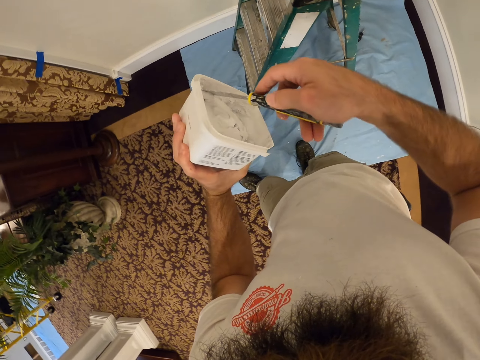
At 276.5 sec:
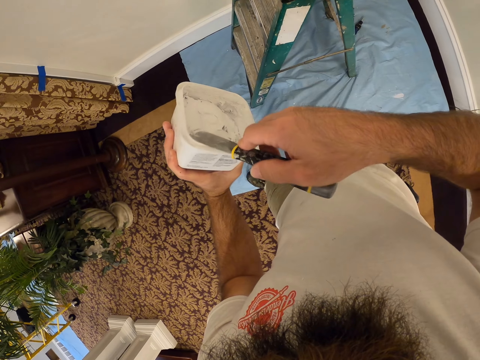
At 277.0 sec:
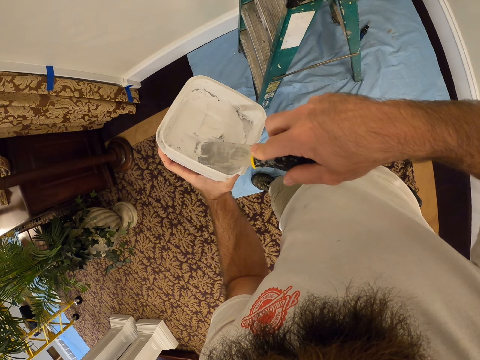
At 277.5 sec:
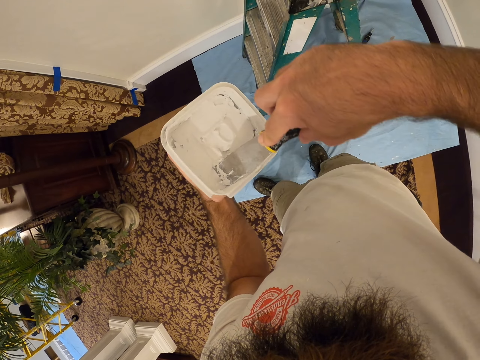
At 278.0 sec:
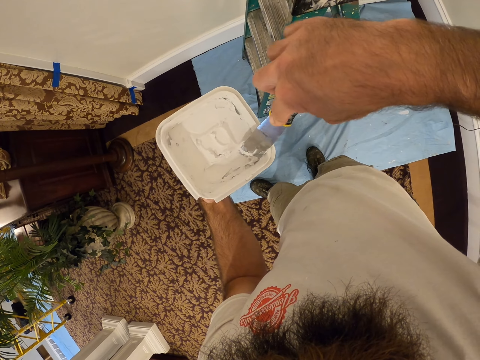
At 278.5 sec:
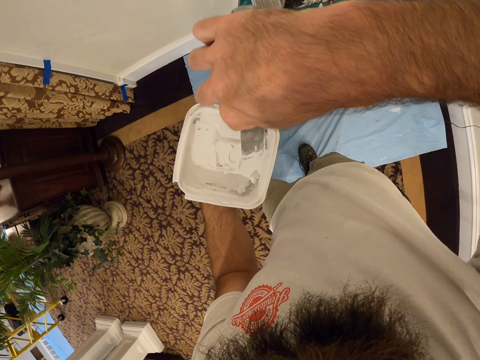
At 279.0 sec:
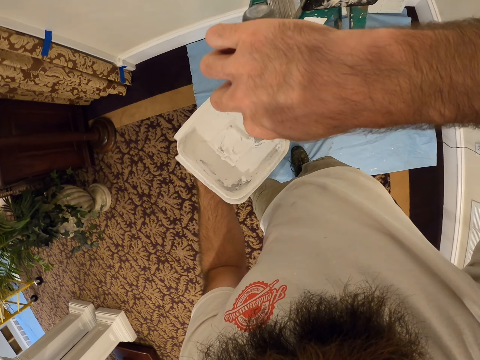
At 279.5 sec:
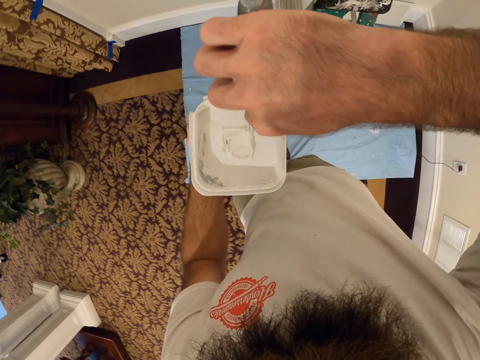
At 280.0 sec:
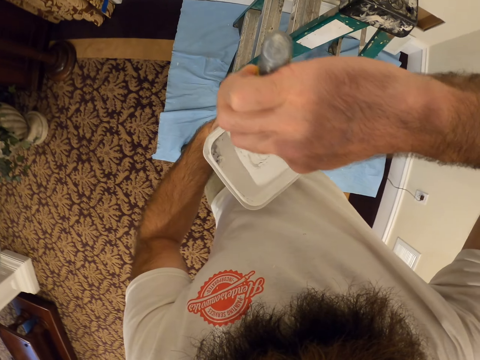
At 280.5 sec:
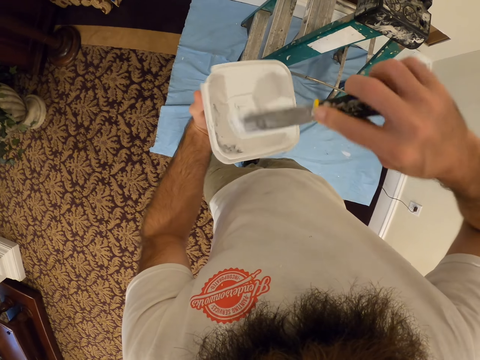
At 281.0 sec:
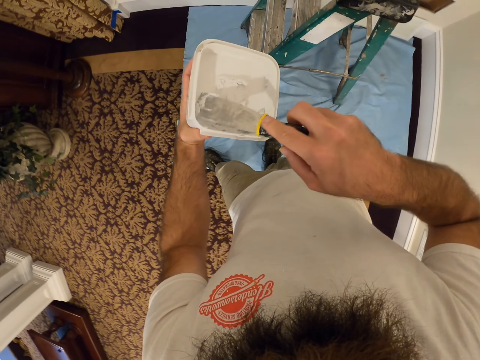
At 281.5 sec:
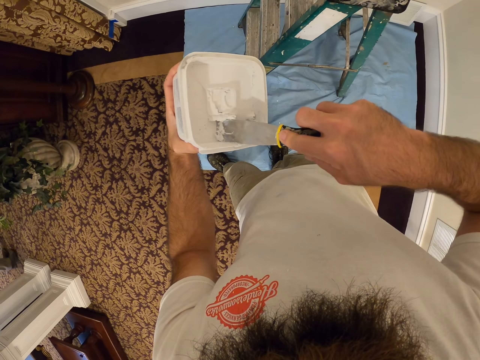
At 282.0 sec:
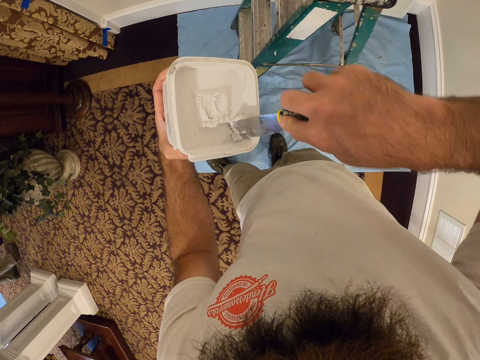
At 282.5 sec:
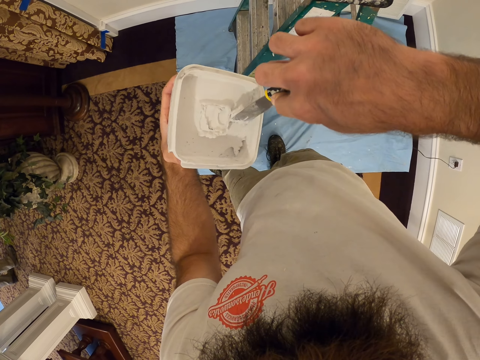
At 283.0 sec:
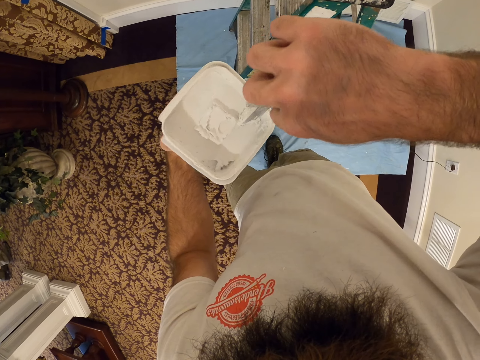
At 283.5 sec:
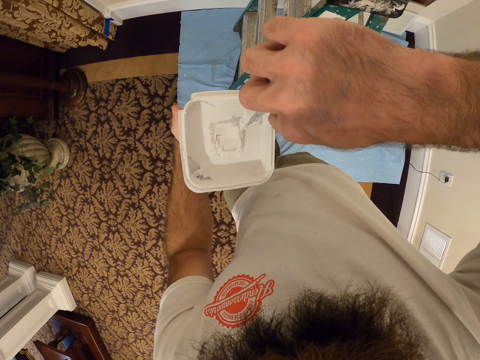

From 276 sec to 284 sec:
The camera wearer adjusts the filler in the wall hole filler with the filling knife in his right hand.

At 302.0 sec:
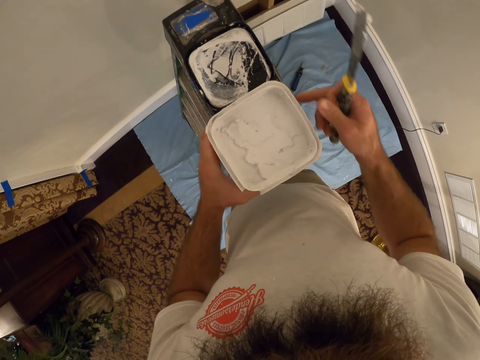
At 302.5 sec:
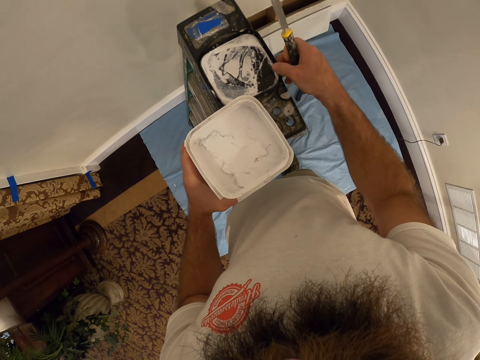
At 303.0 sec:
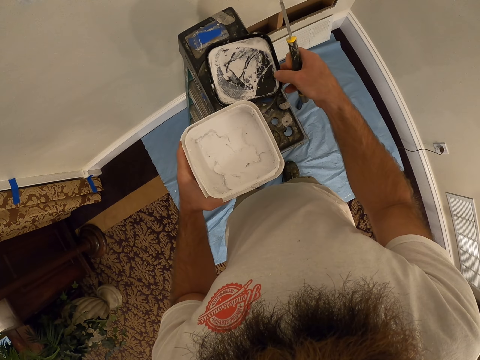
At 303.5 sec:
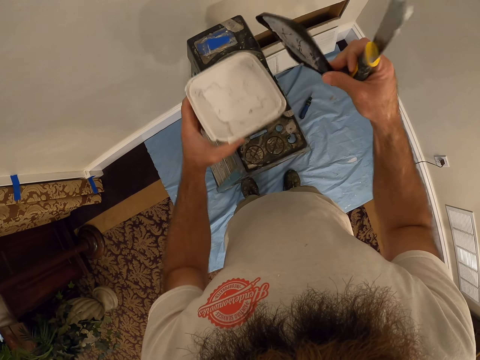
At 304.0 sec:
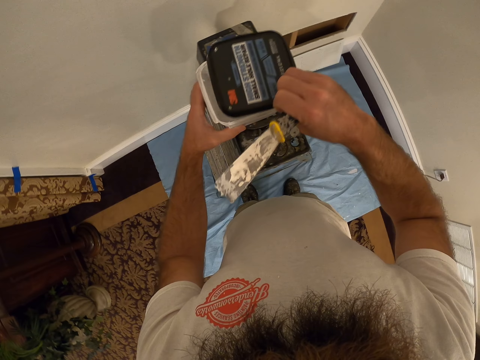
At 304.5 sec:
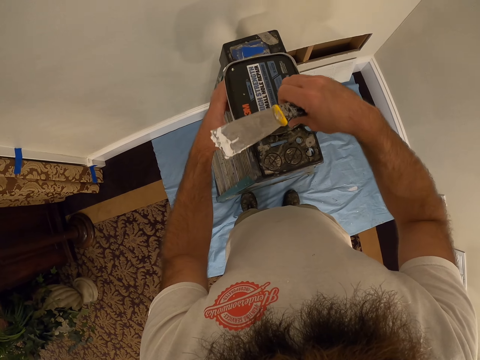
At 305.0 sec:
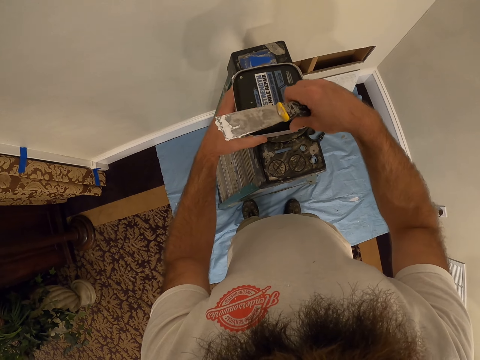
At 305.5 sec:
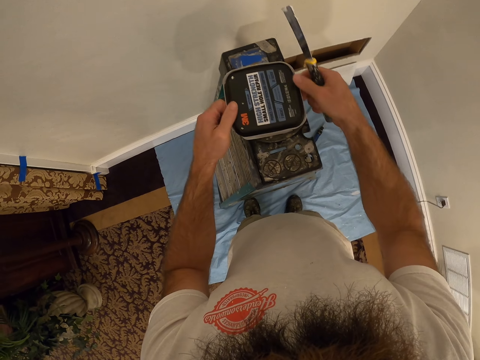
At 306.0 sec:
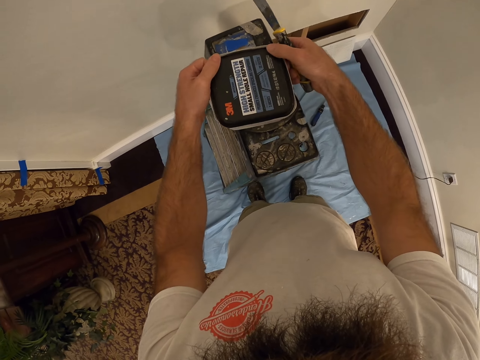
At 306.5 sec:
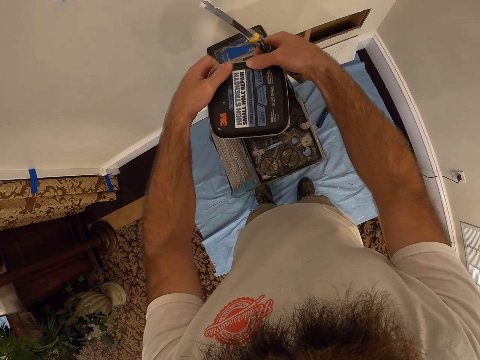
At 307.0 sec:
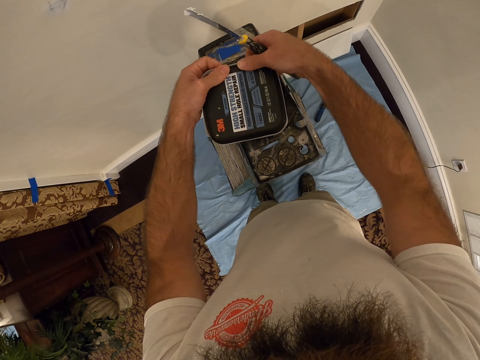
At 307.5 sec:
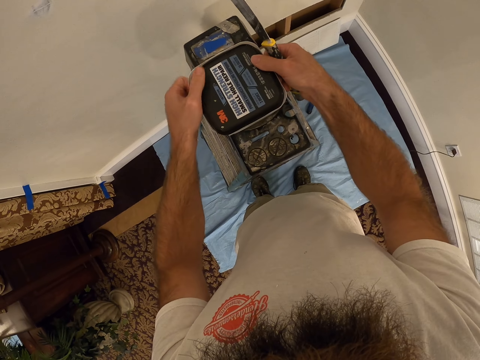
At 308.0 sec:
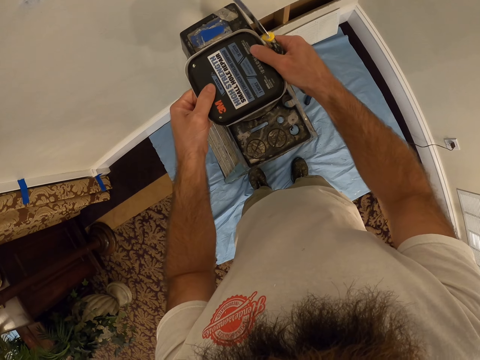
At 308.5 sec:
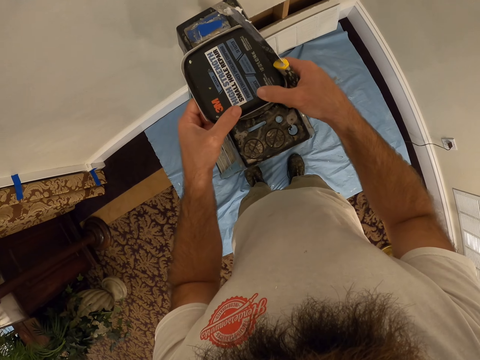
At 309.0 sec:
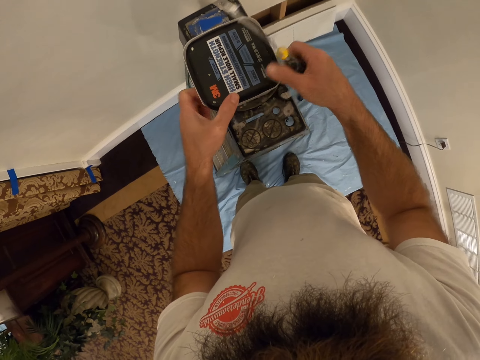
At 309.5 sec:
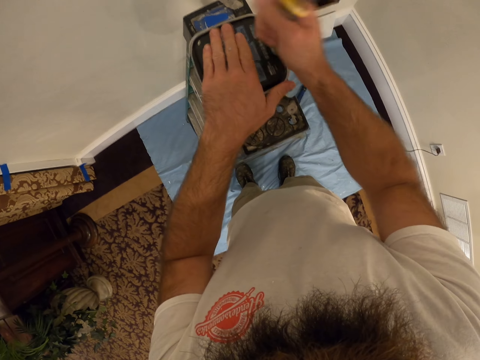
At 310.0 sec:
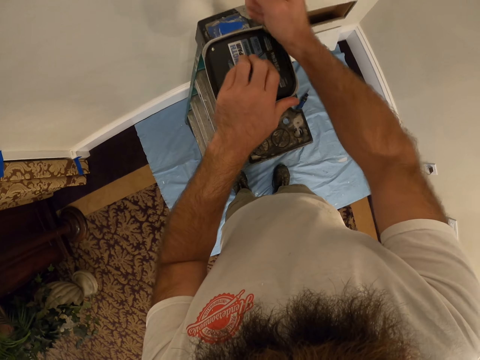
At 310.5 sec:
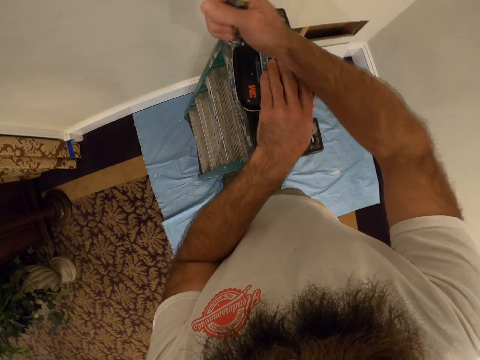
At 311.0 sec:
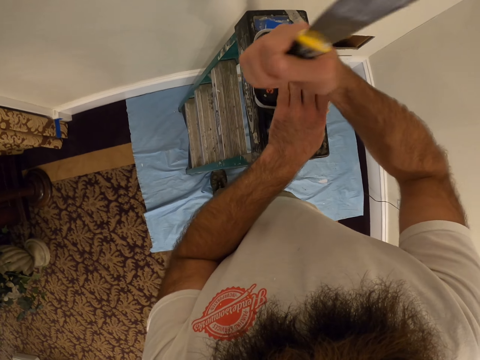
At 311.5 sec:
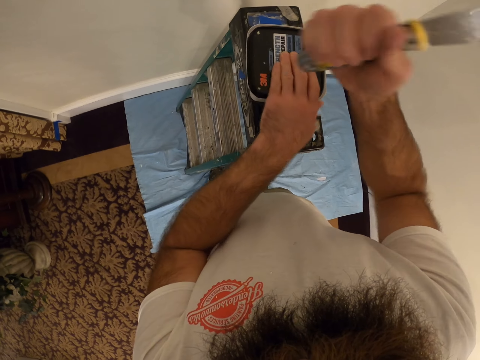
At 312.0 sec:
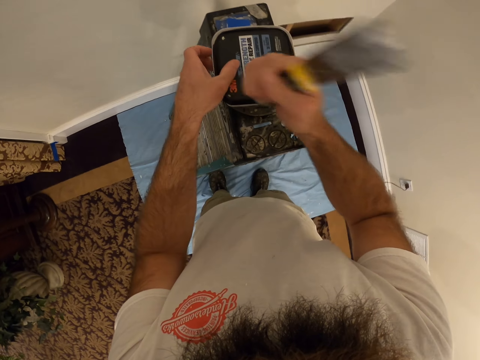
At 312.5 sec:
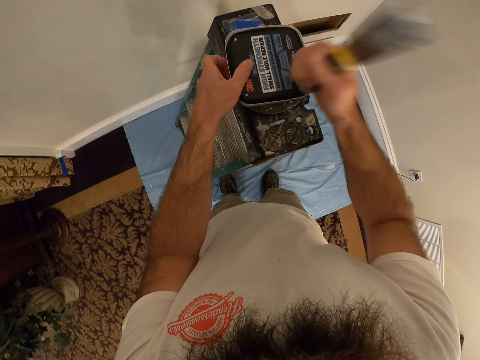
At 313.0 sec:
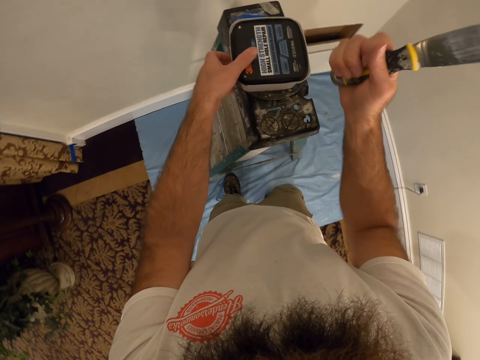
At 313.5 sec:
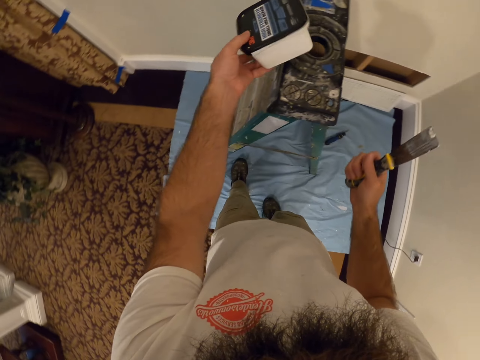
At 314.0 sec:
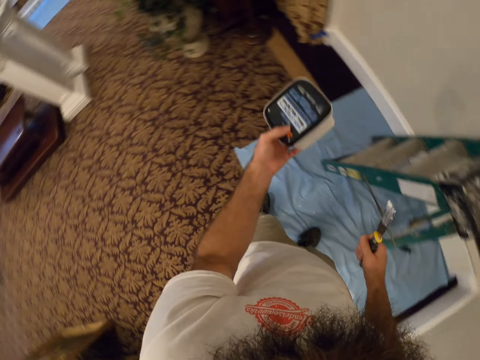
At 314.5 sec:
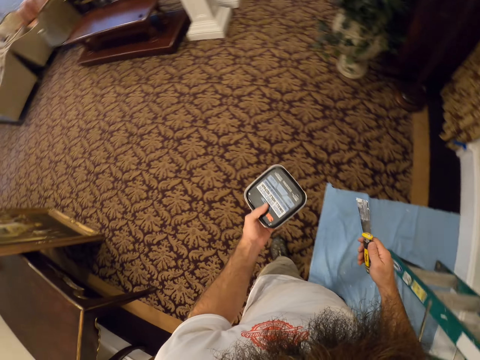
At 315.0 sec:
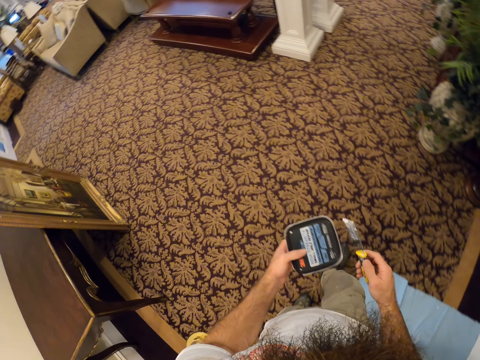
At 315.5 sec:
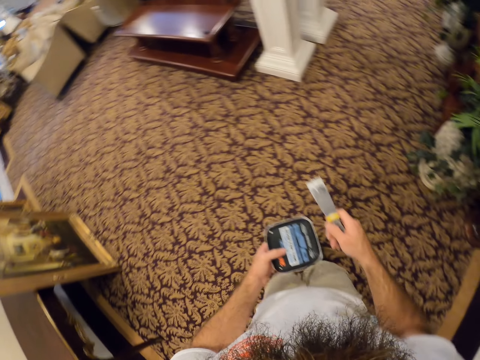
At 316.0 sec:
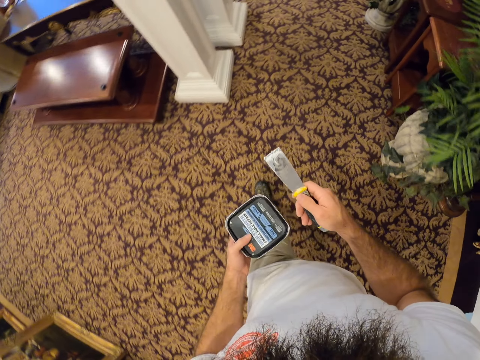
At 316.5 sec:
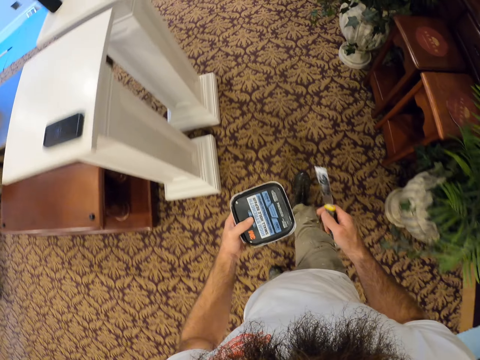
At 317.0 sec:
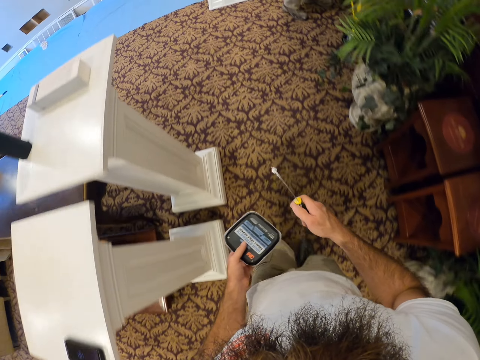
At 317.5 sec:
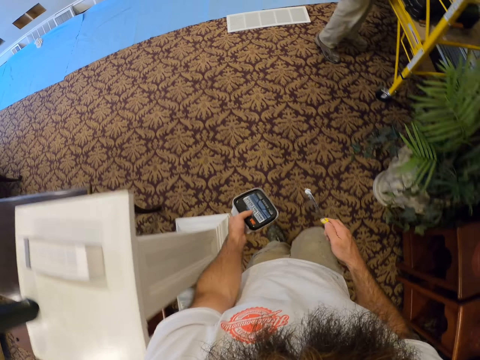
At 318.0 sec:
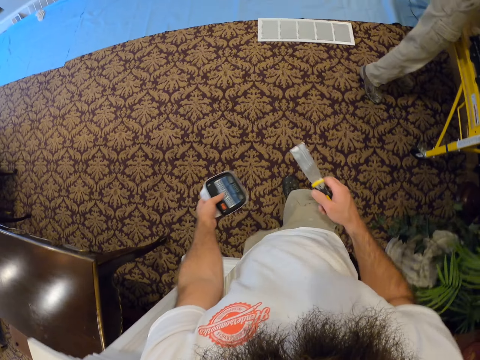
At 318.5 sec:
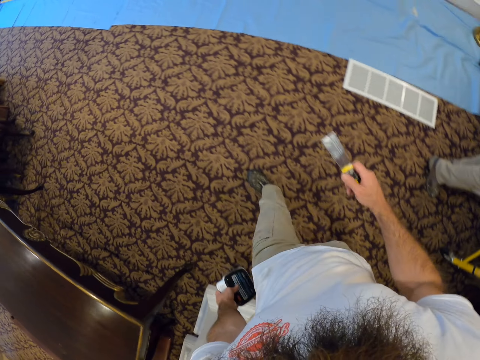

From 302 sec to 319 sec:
The camera wearer picks a lid from a ladder with his right hand. He places a container on the ladder with his left hand. He covers the container with the lid in his right hand with both hands. He hits the lid with the scraper in his right hand. He picks the paint container from the ladder with his left hand.

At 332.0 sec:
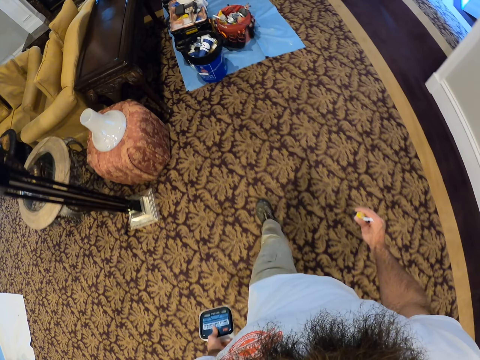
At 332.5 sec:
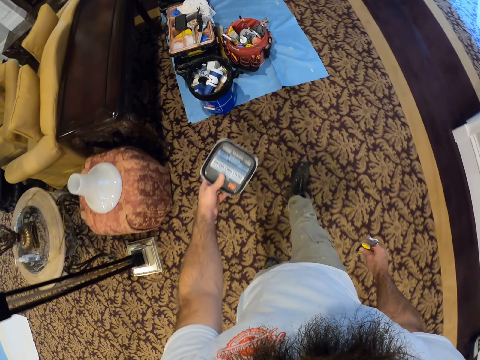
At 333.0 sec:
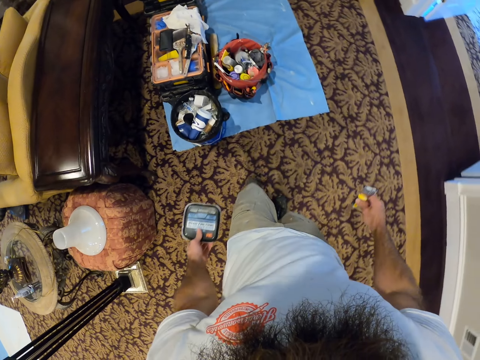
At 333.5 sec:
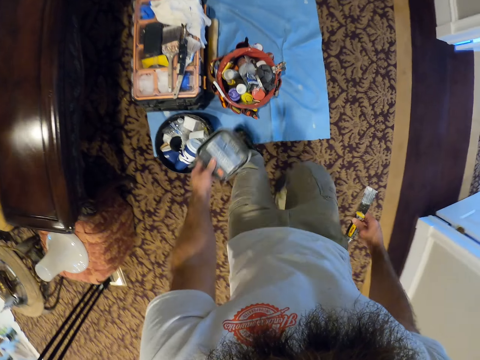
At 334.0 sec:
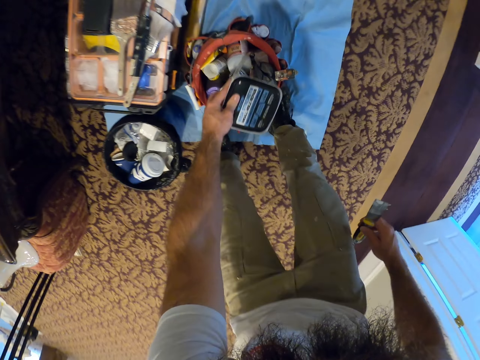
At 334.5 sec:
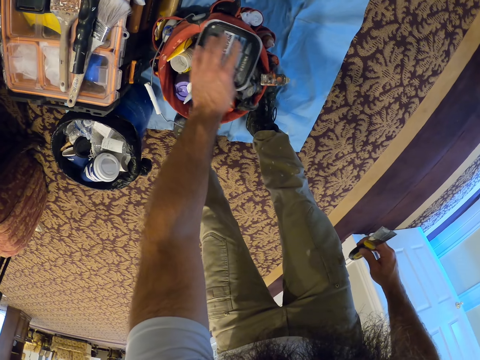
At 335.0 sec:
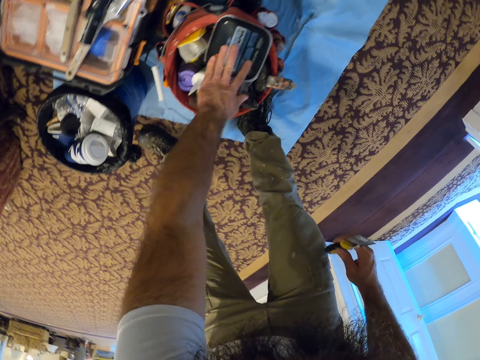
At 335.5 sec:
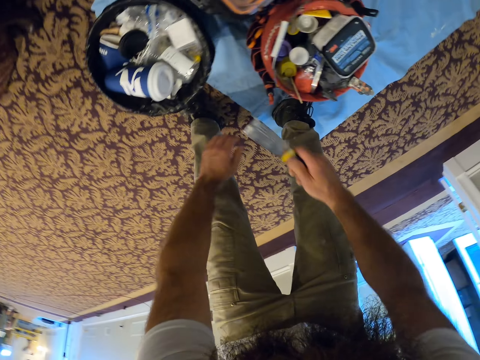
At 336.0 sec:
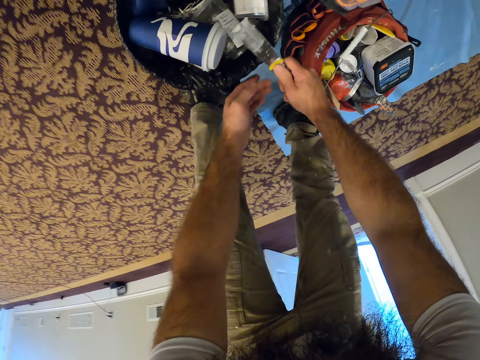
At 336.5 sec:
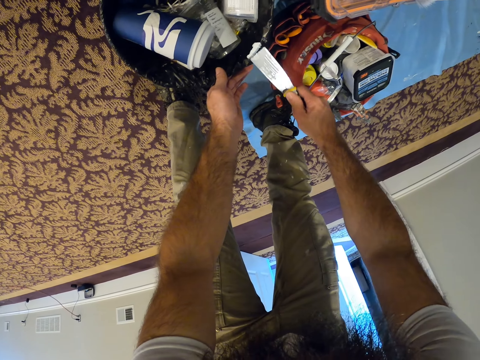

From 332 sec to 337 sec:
The camera wearer drops the container in a bucket with his left hand. He holds the bucket with his left hand. He cleans the scraper on the bucket with his right hand.
